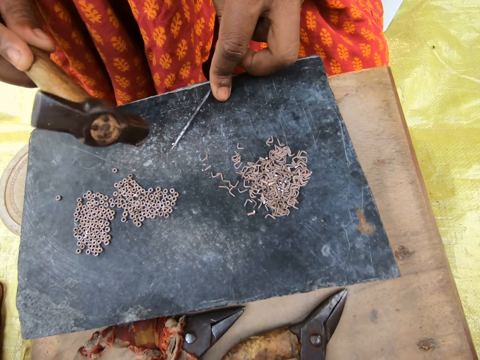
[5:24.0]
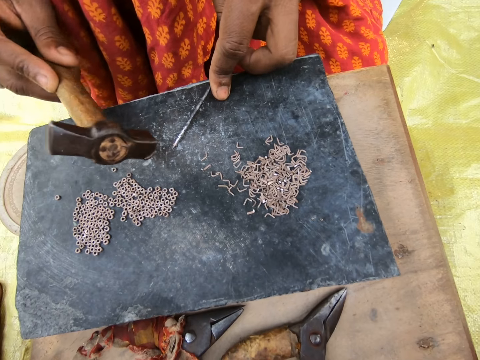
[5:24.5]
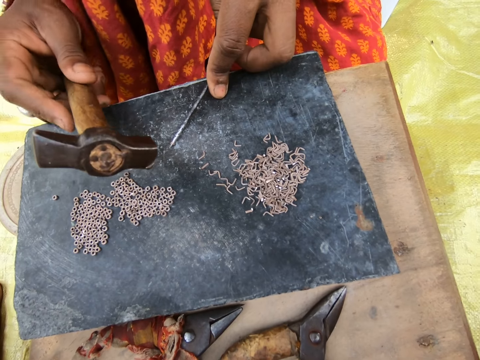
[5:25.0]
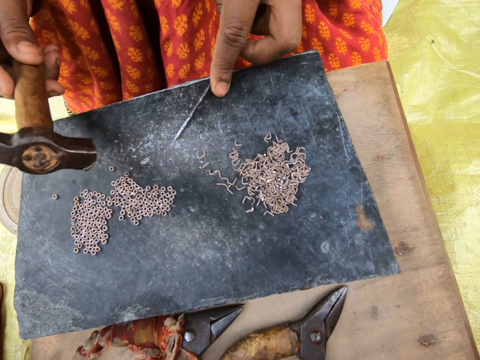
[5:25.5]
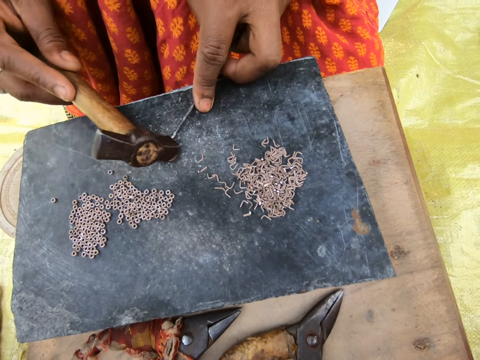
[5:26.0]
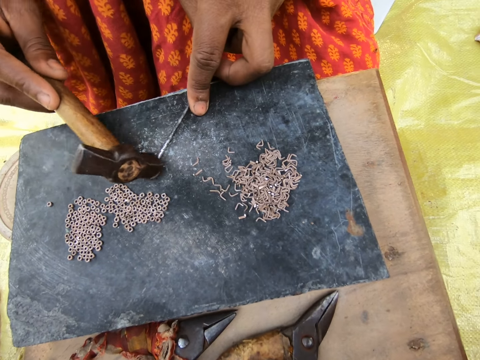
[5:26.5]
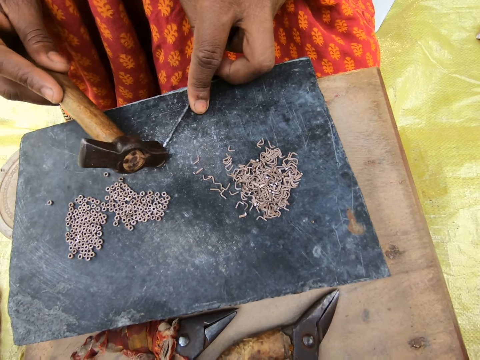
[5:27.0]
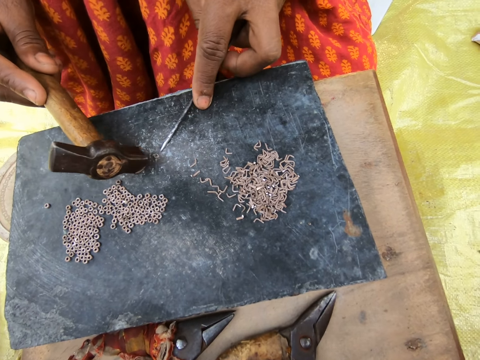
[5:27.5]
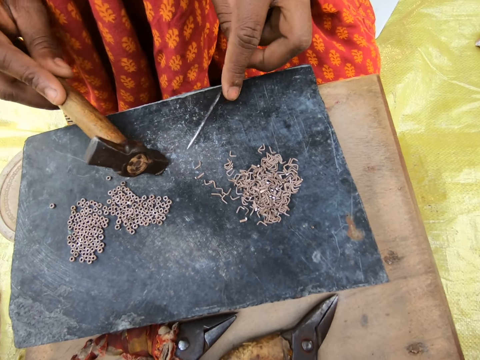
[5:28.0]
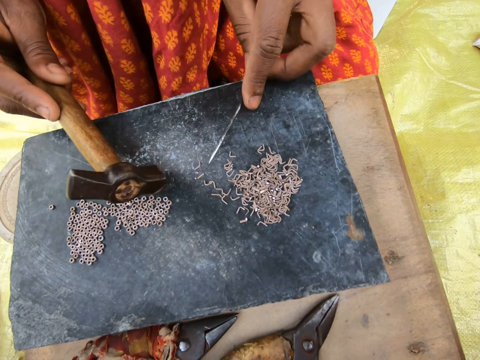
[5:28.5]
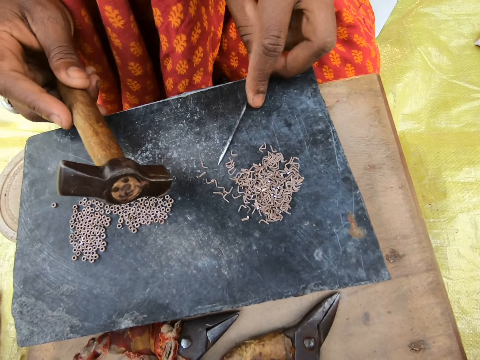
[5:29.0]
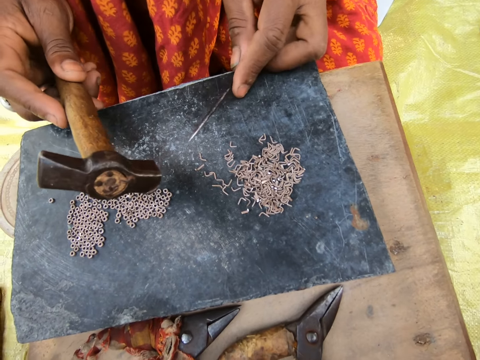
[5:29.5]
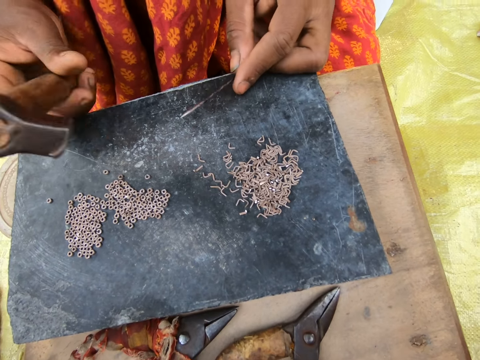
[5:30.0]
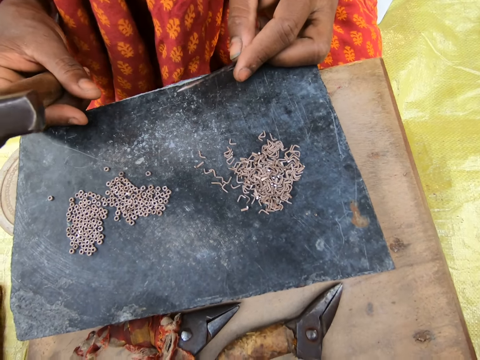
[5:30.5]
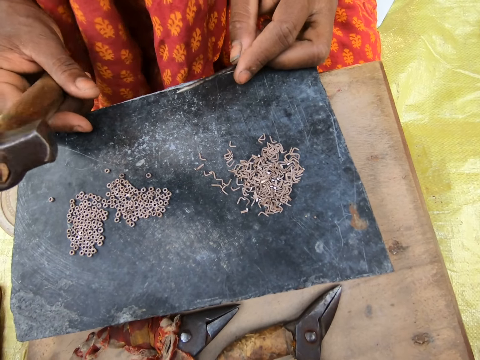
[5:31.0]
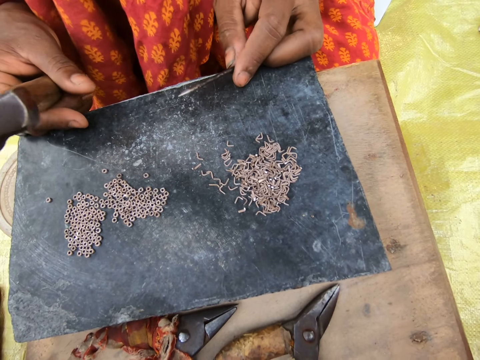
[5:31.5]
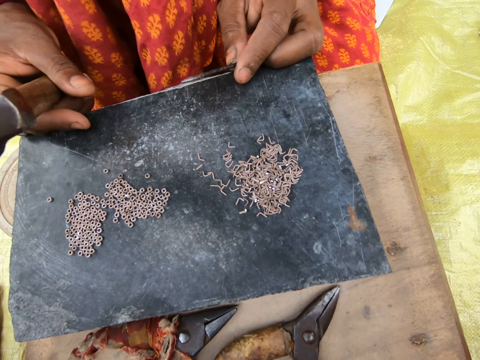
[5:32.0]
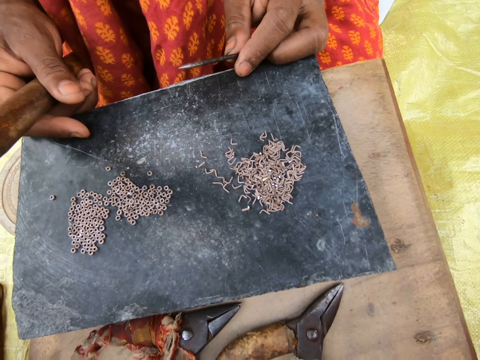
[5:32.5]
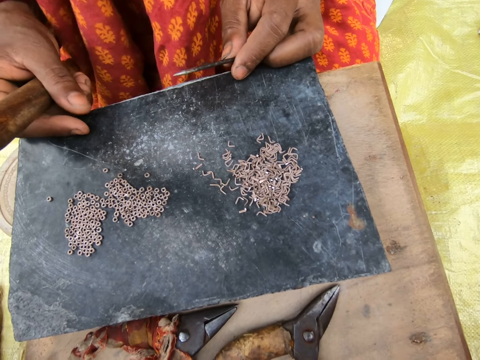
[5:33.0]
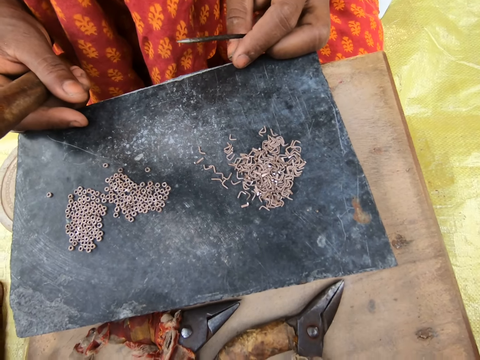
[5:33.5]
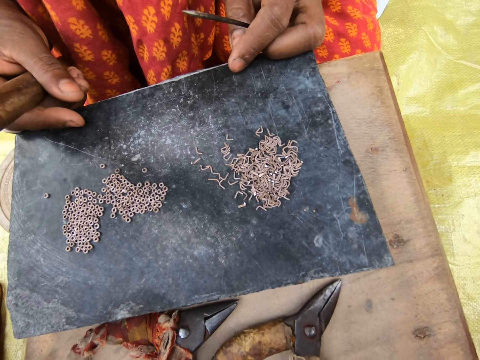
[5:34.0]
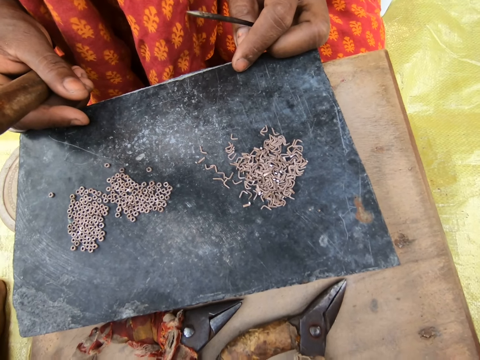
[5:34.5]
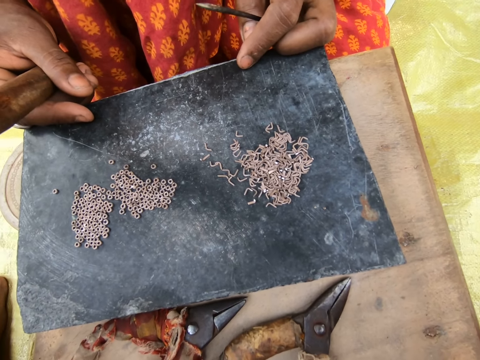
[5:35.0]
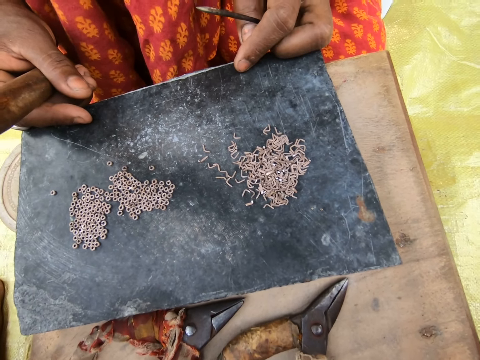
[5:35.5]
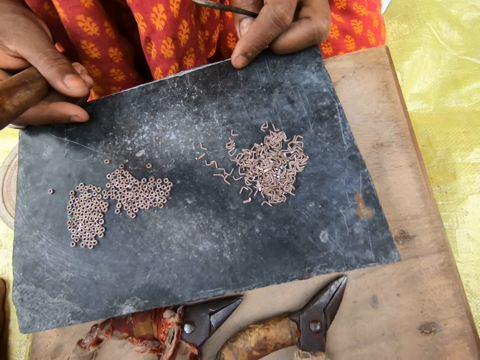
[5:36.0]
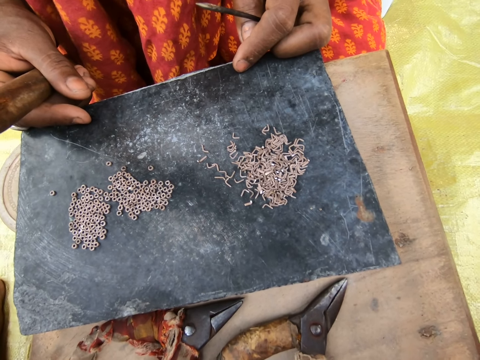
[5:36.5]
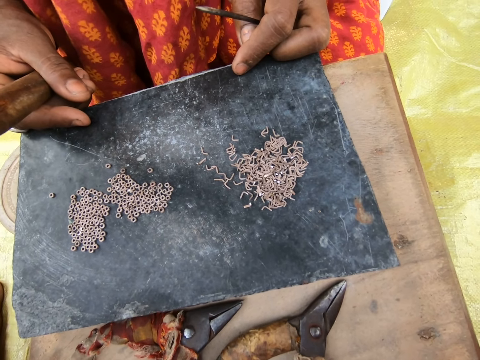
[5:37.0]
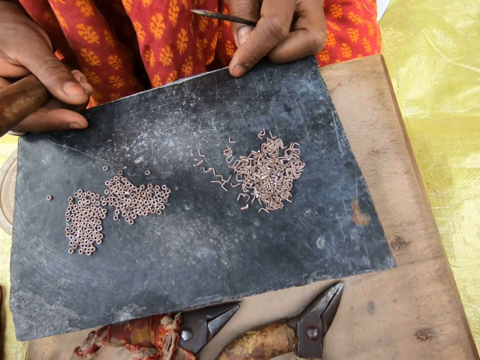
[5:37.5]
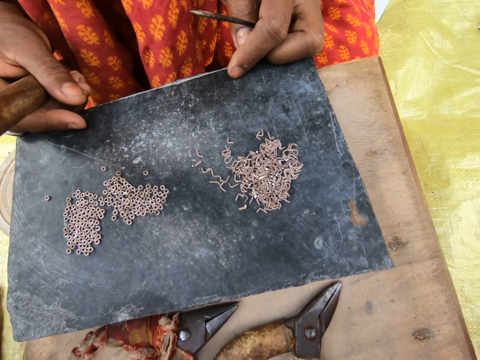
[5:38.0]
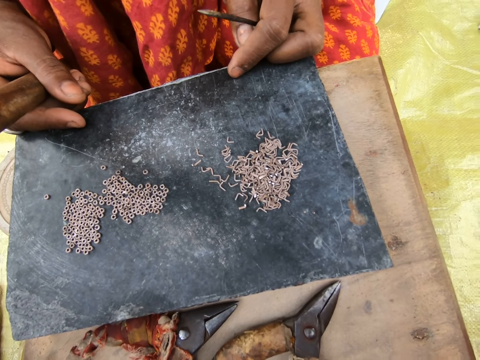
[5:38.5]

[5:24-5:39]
The woman hits the piece of metal into a ring with the hammer in her right hand. She hits the piece of metal into a ring again. She rests her hands on the table. The camera wearer puts their hands on the board.

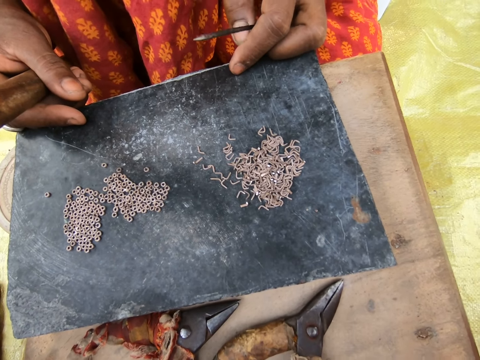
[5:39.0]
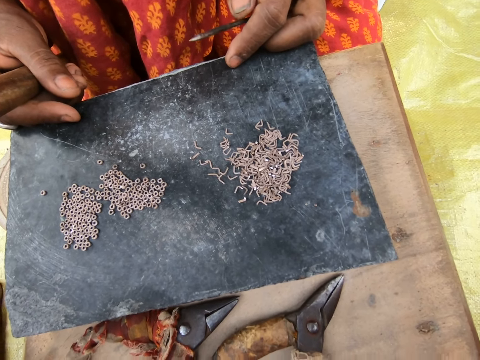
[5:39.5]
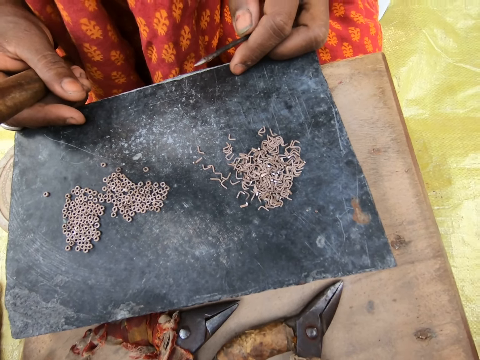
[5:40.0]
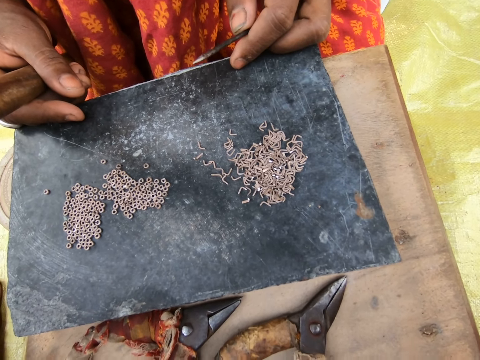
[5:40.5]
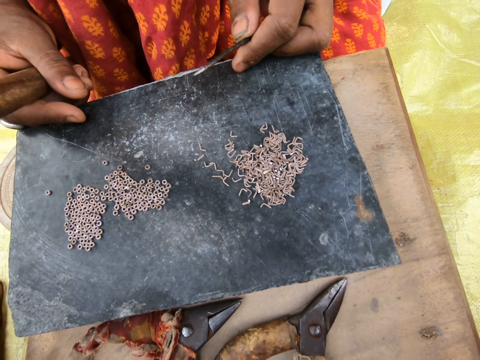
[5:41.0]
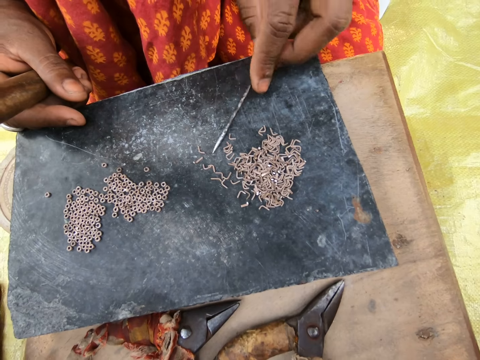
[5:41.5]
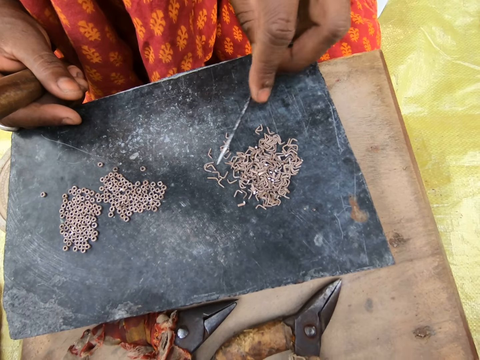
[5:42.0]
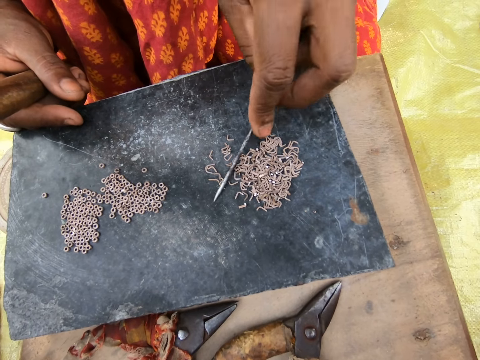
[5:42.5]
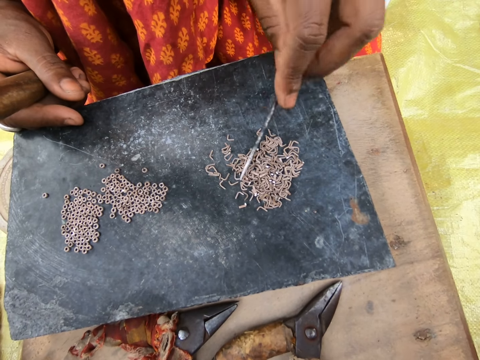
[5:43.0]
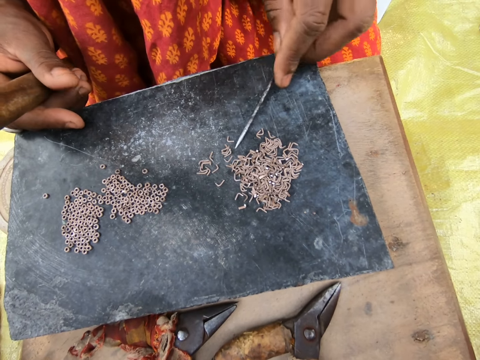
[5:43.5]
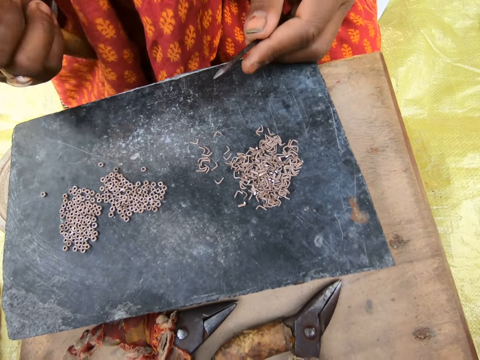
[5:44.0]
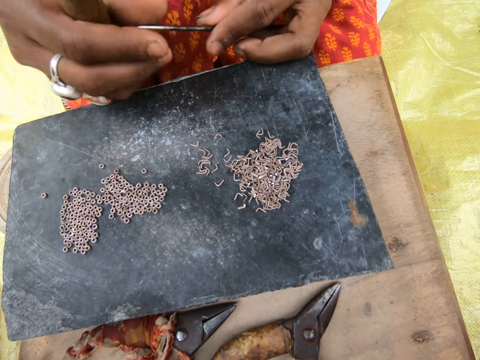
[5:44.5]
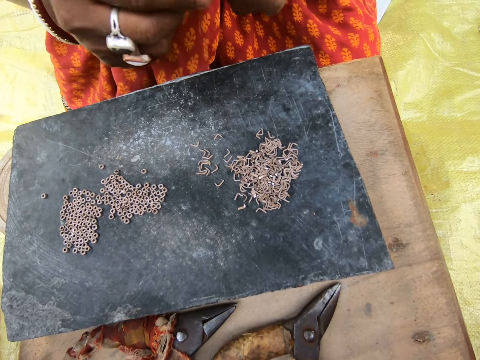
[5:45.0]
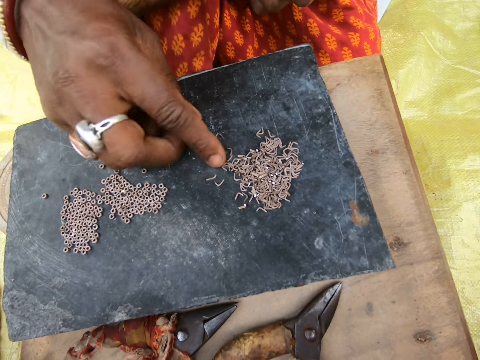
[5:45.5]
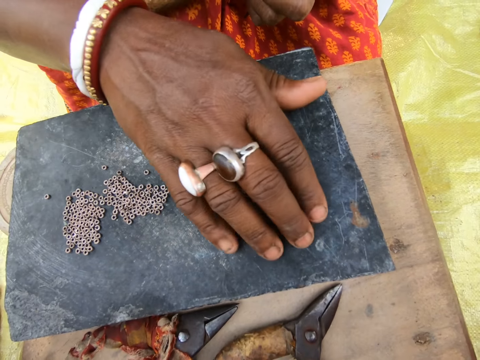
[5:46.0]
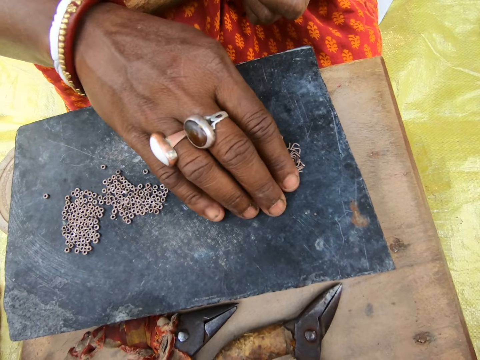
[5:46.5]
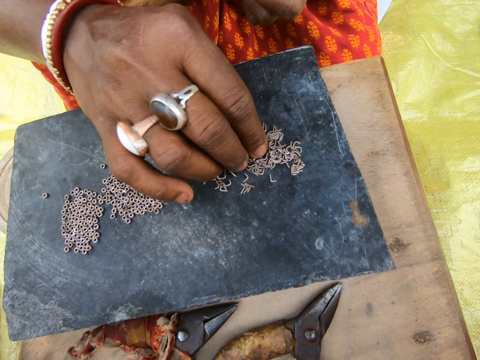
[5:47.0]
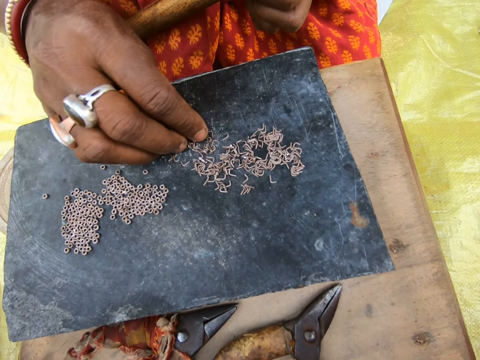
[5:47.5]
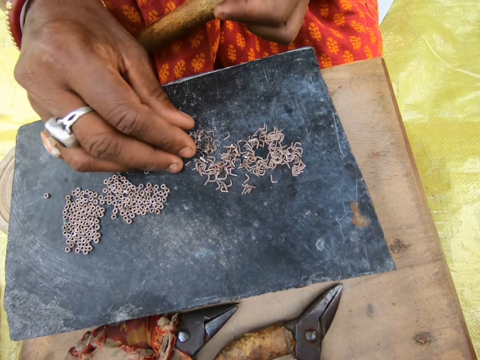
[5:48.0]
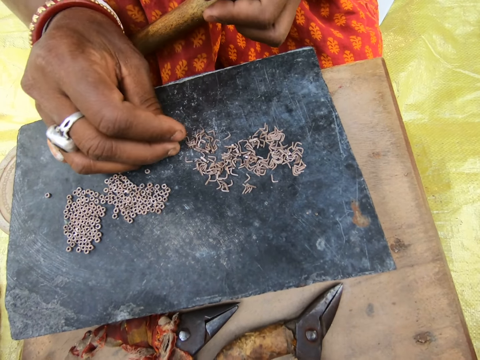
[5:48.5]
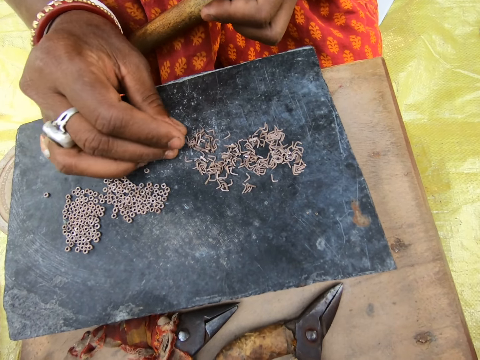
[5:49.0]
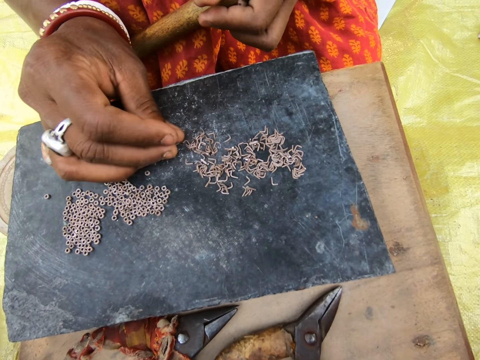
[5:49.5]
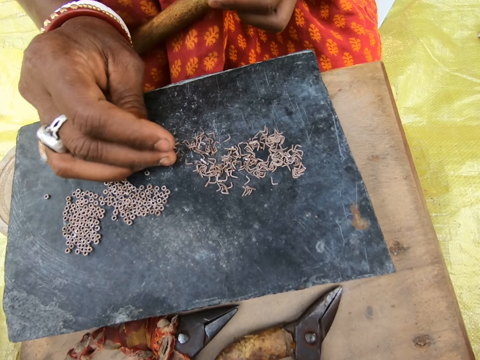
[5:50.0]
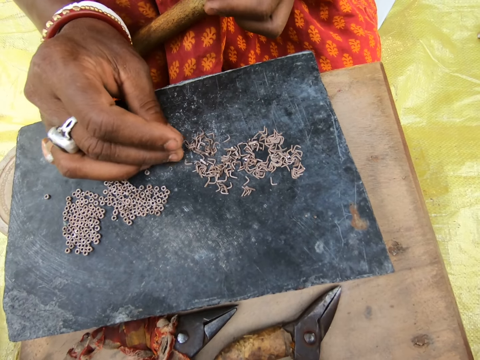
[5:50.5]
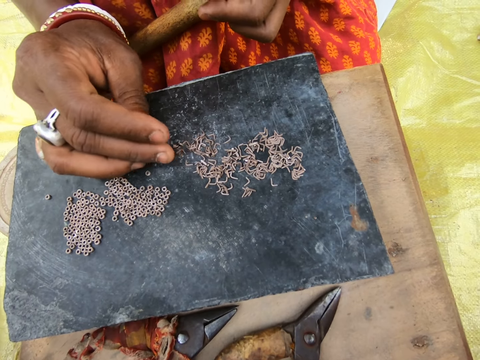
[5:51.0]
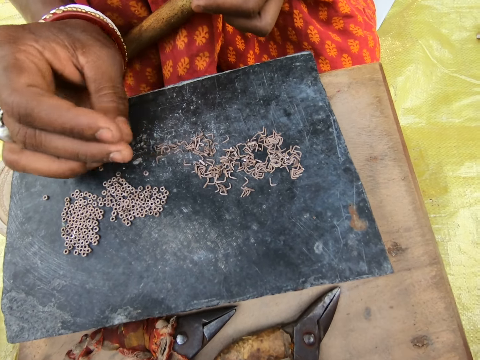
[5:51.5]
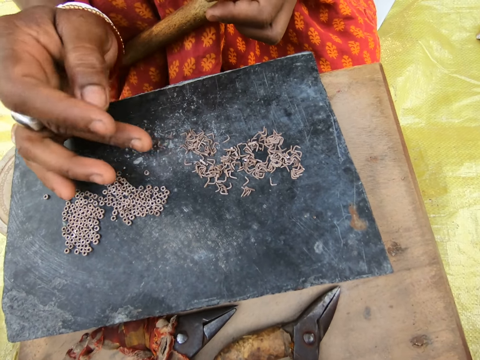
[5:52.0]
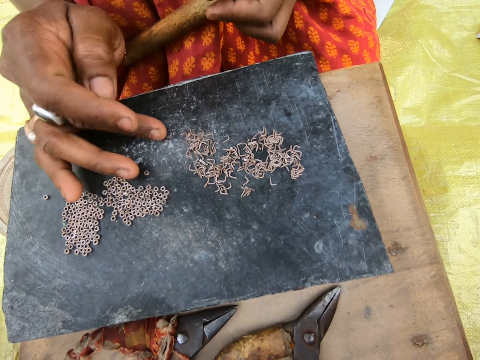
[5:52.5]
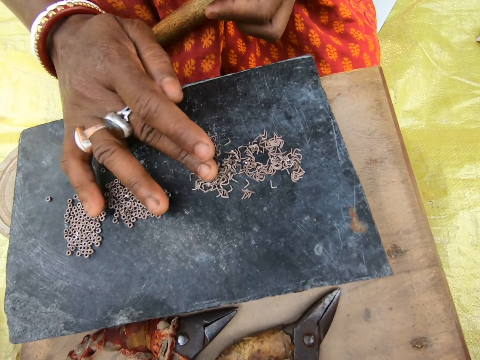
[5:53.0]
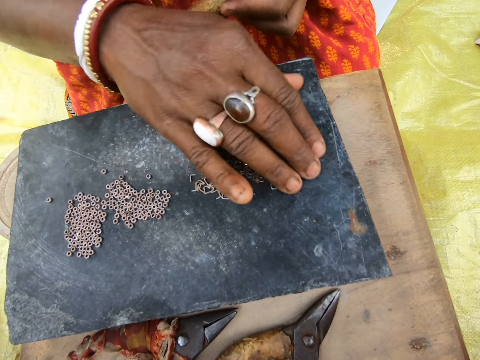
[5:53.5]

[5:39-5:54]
The woman moves the pieces of metal on the table with the rod in her left hand. The camera wearer moves the metal using the nail. The woman passes the hammer in her right hand to her left hand. The camera wearer touches the nail. The woman moves the pieces of metal on the table with her right hand. The camera wearer touches the pieces of metal.
